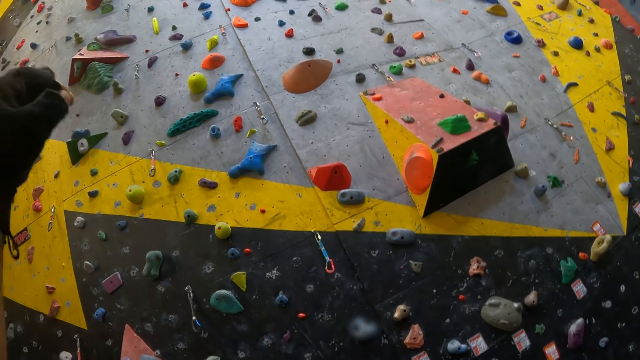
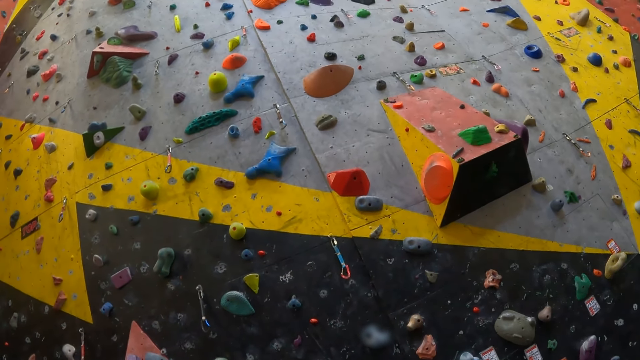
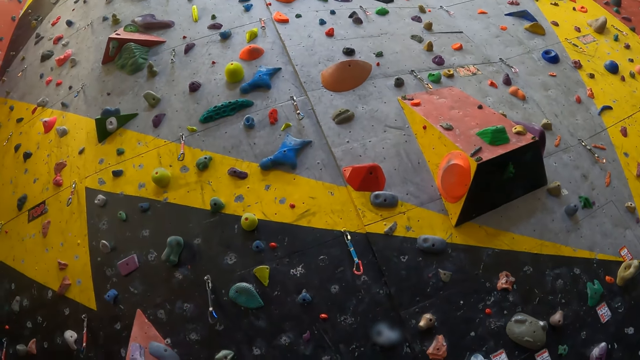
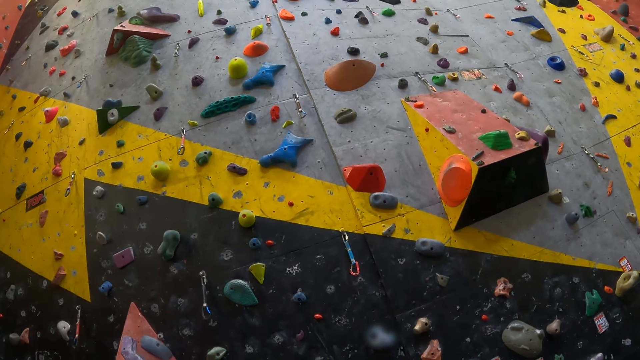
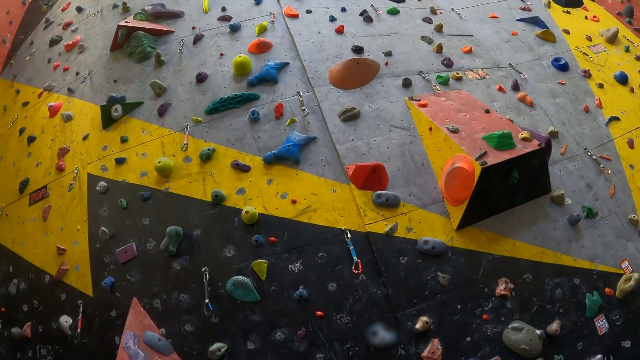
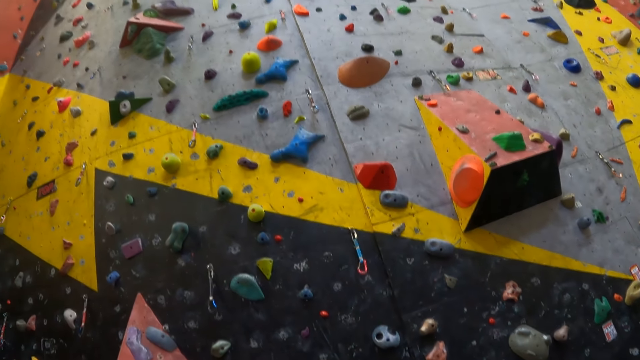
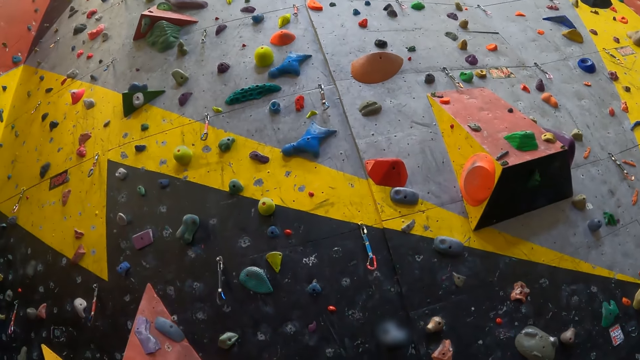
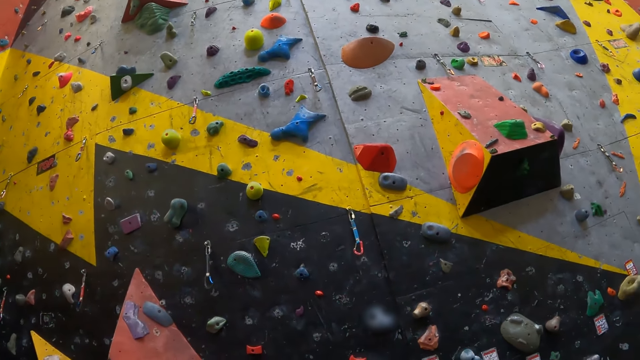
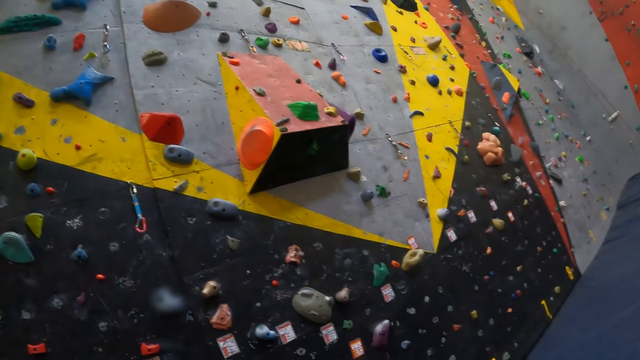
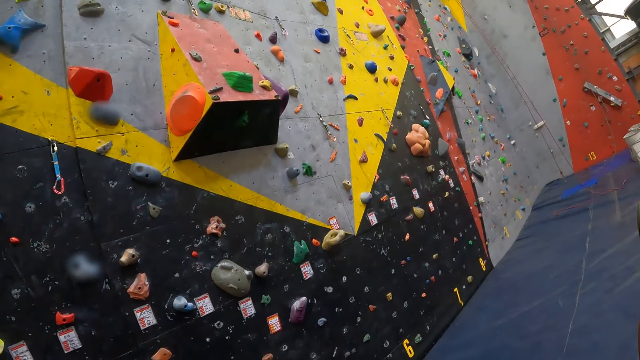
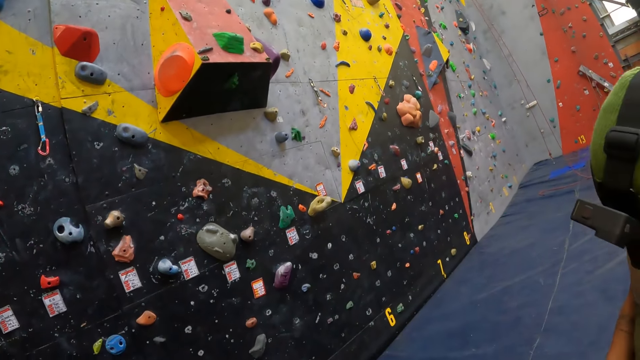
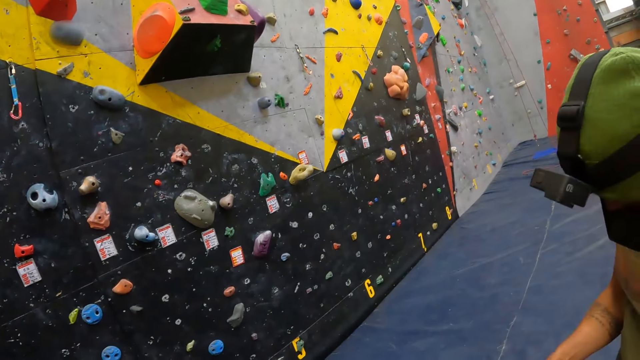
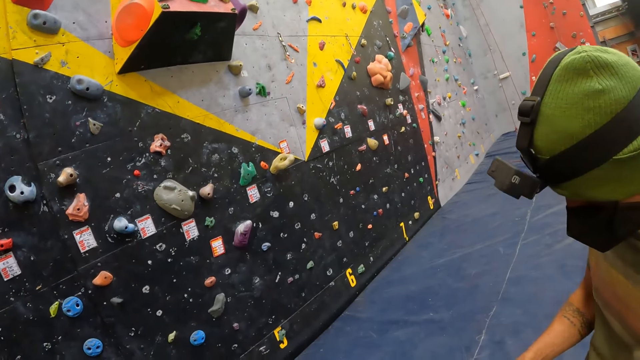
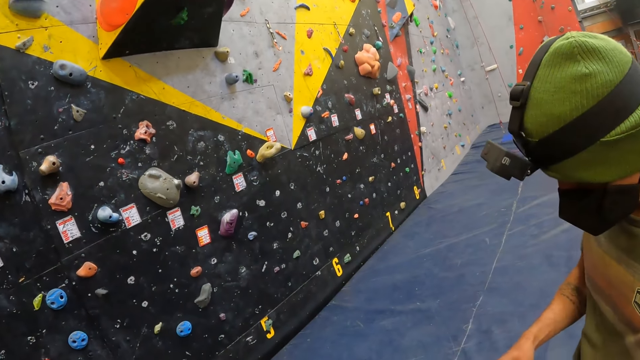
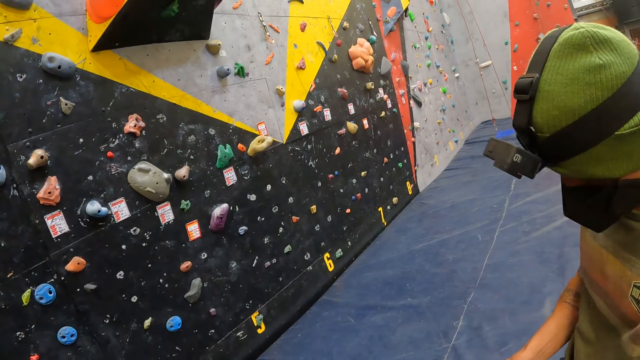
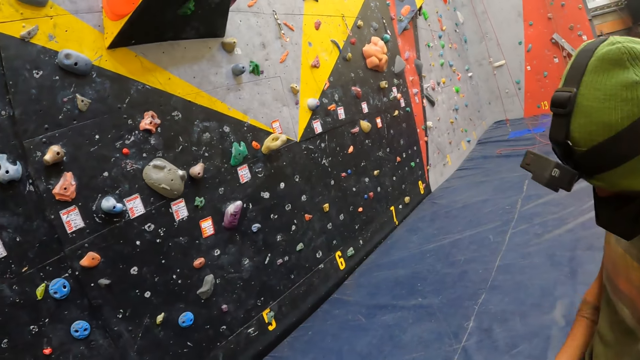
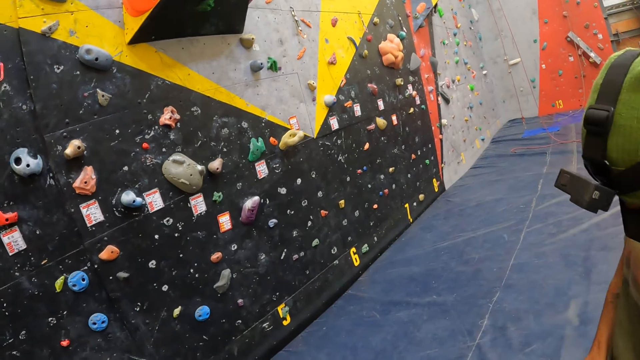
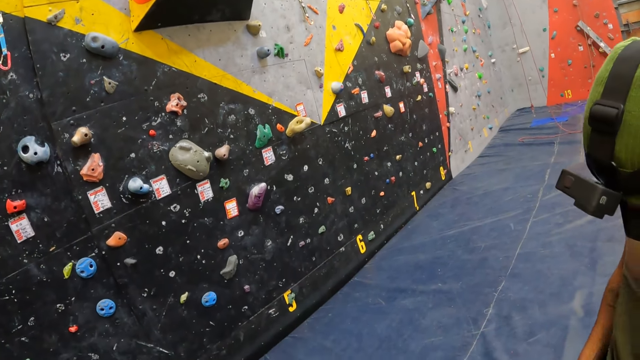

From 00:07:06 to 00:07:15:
The camera wearer stares at the climbing hold. A man looks down. The camera wearer interacts with the man.

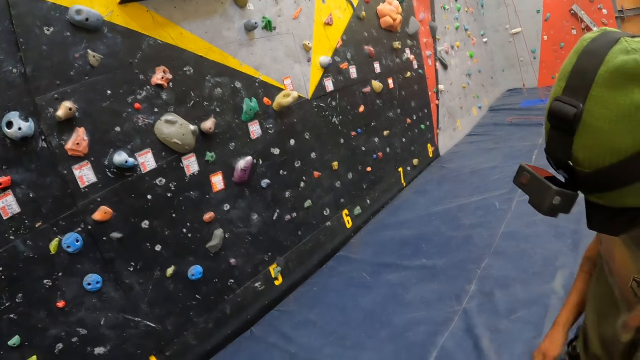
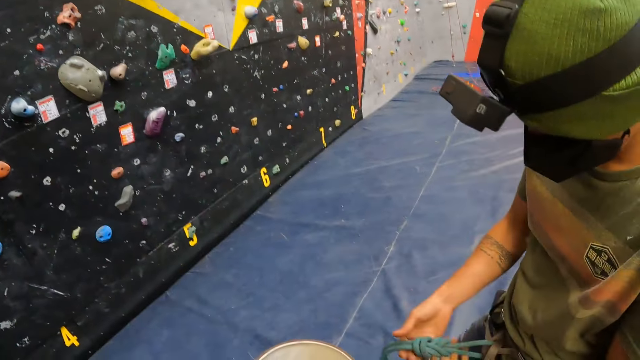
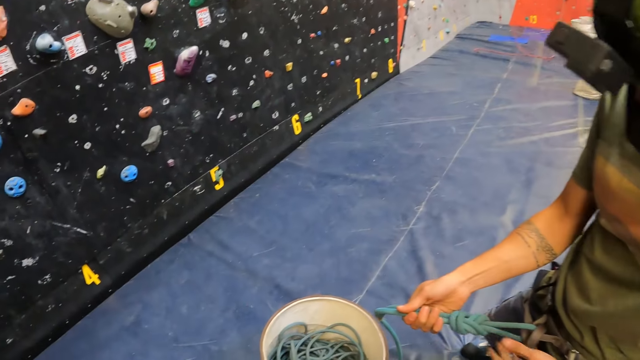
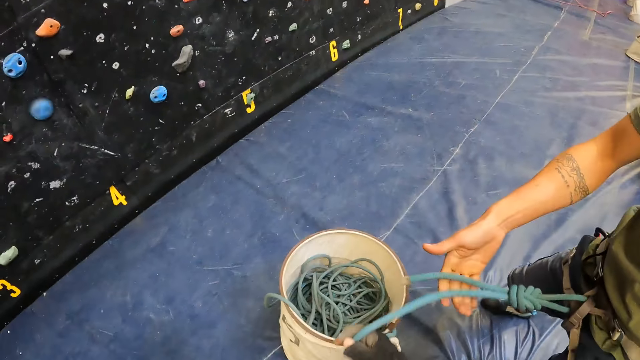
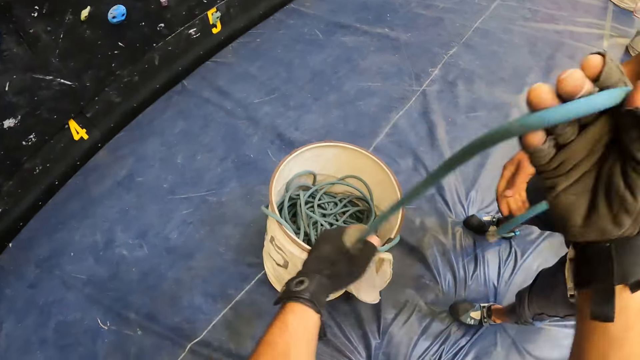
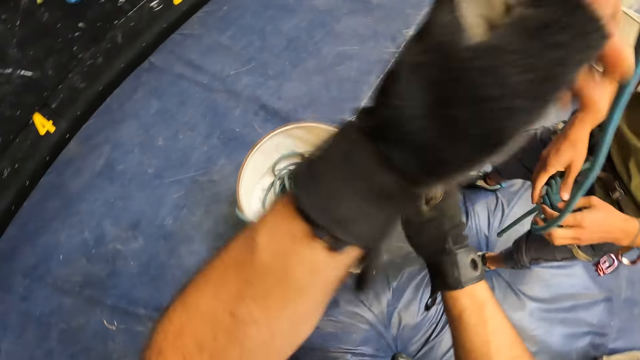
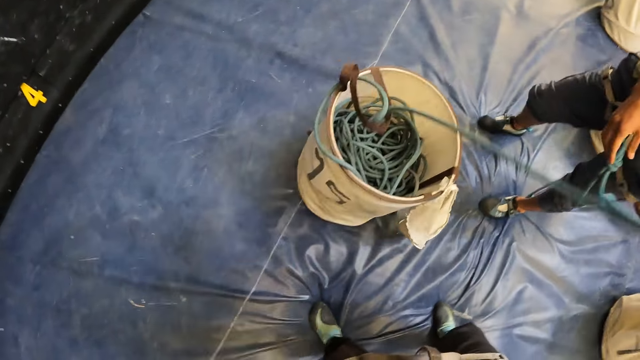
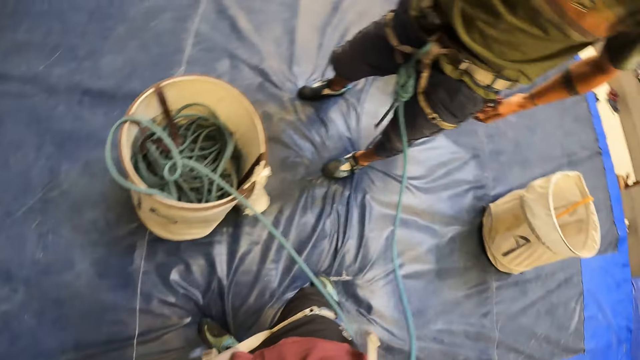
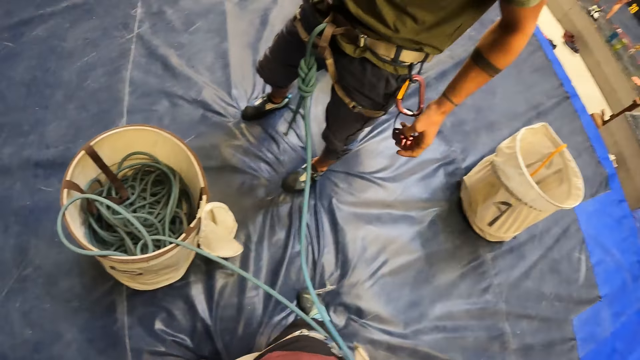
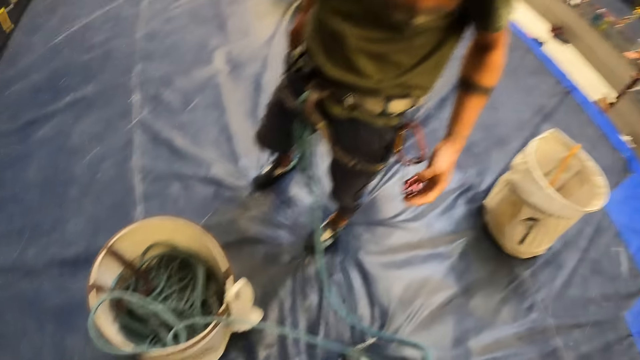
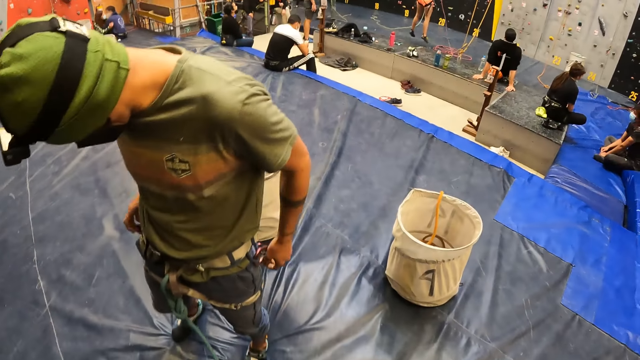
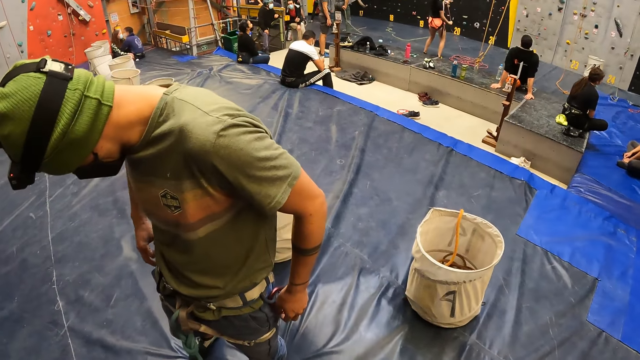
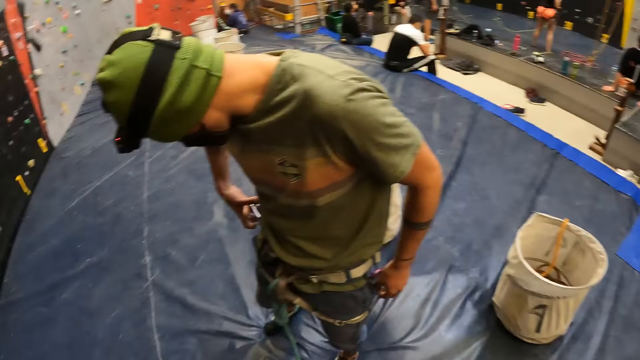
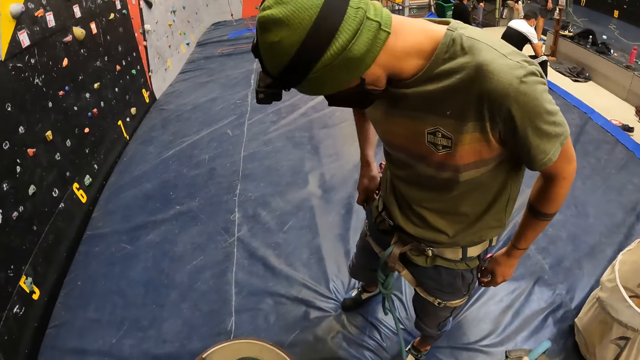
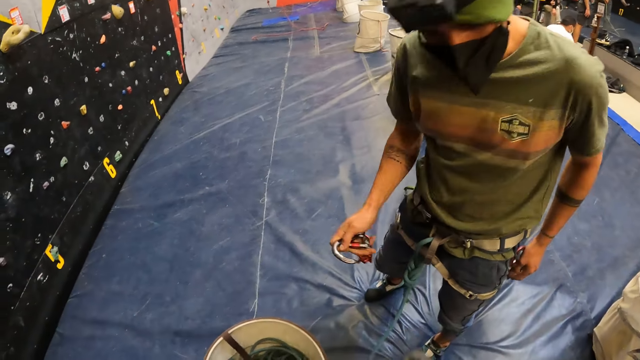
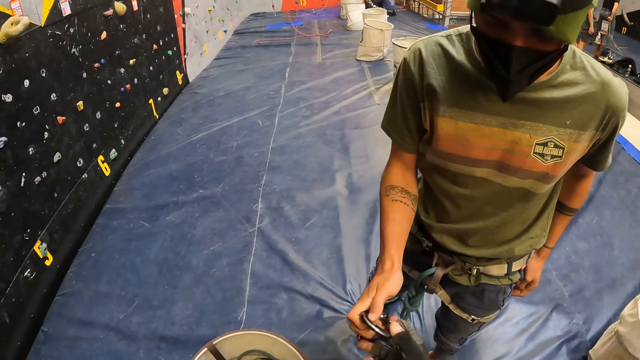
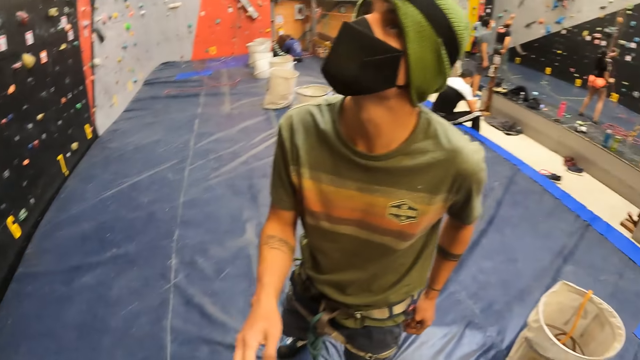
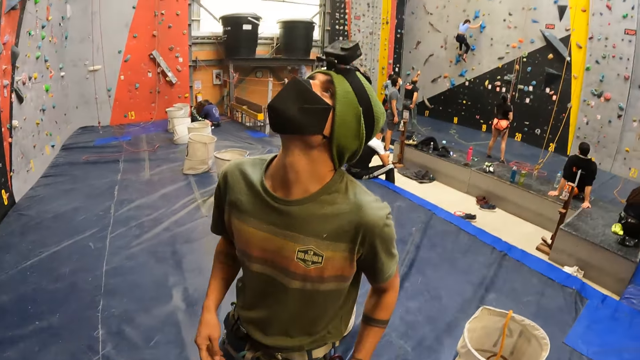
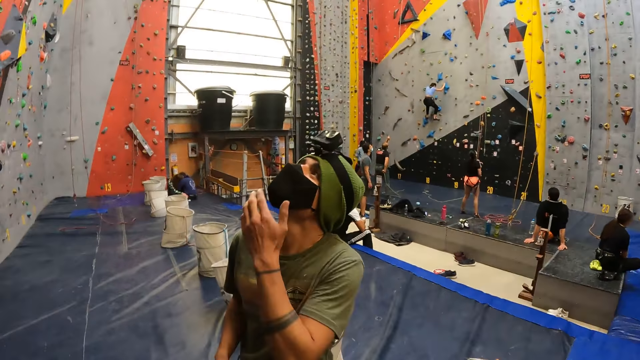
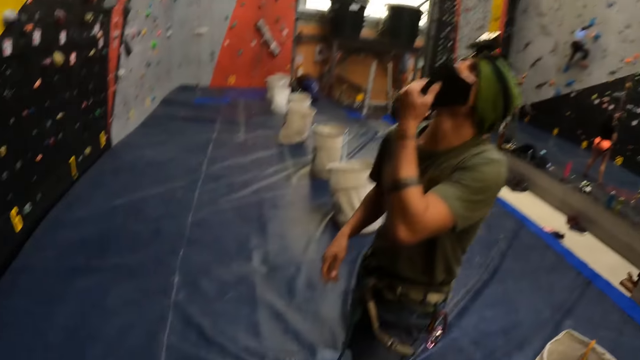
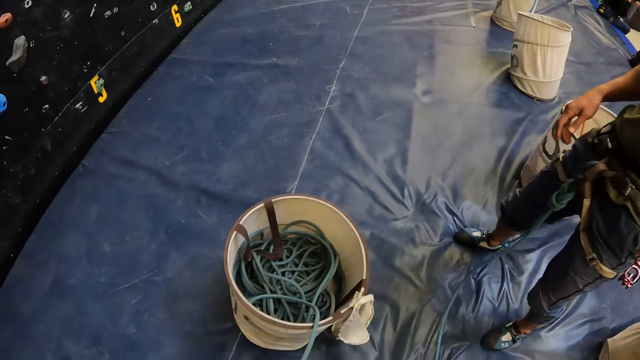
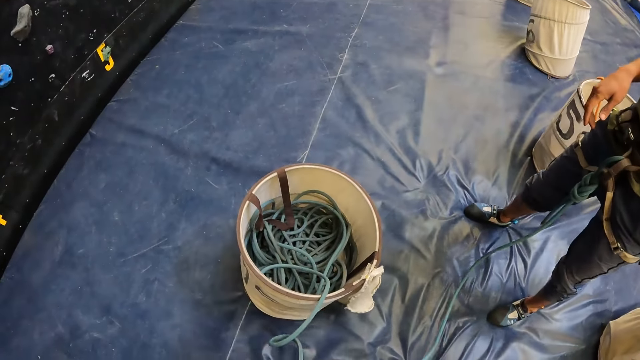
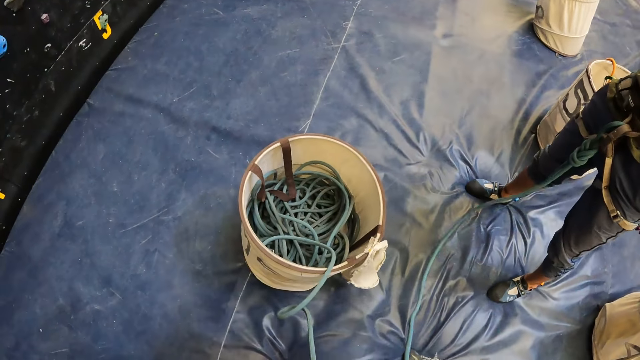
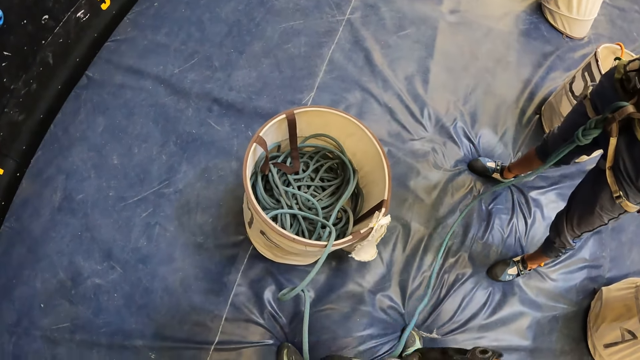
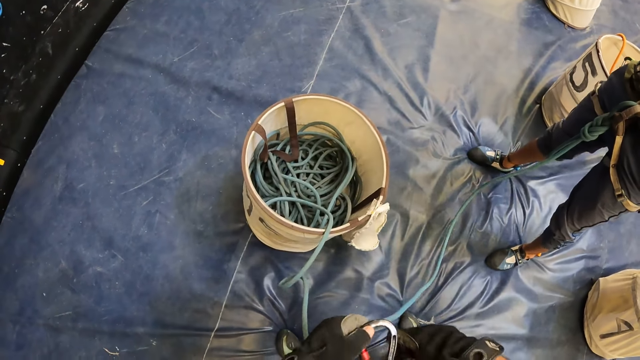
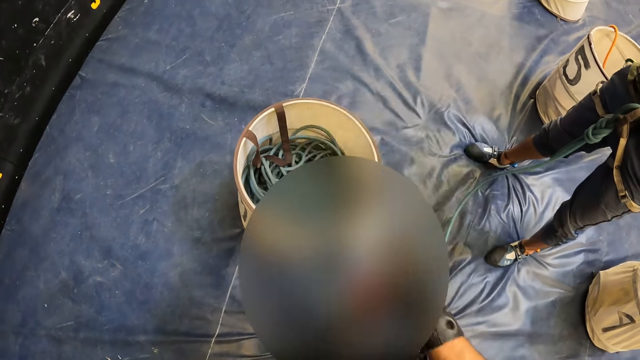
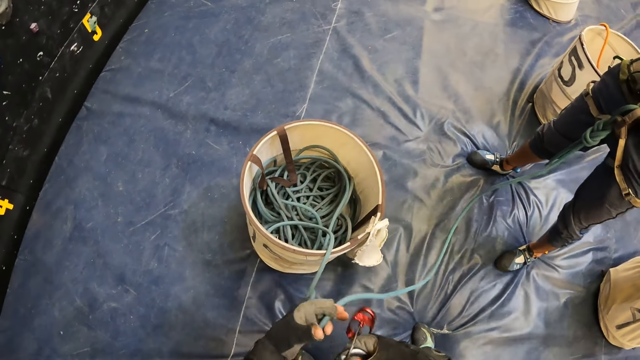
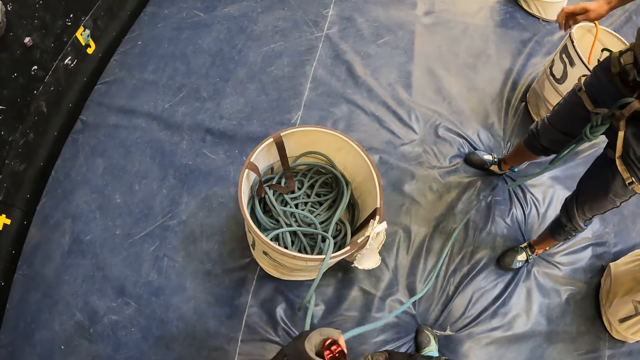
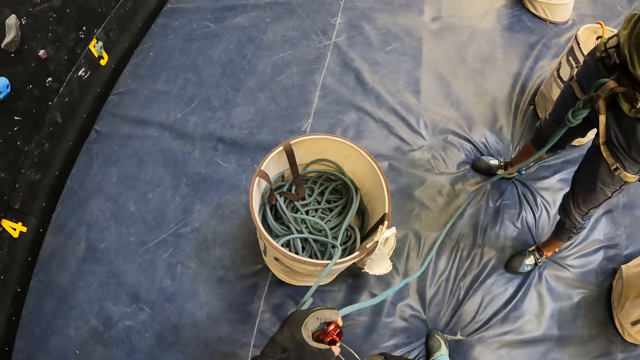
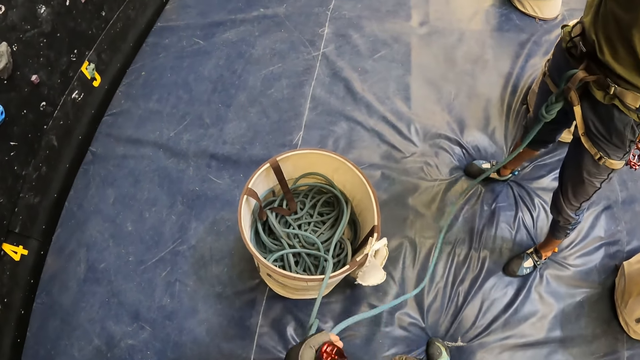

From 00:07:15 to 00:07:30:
A man holds a rope. The camera wearer pulls the climbing rope from the container. The man holds something and removes something from his waist. The man hooks the climbing rope on a carabiner and hands the carabiner to the camera wearer. The camera wearer interacts with the man. The man holds his mask. The camera wearer holds the climbing rope. They tie something to the rope.
